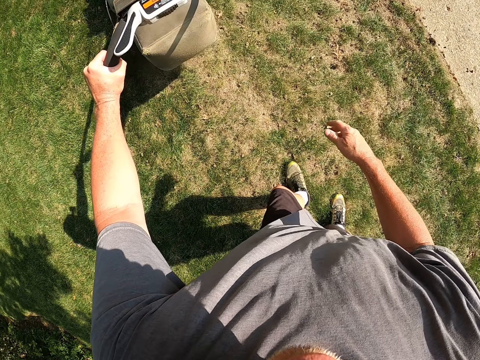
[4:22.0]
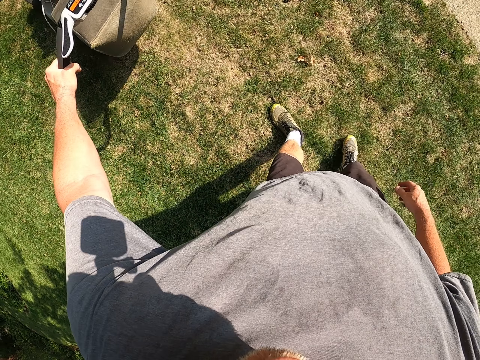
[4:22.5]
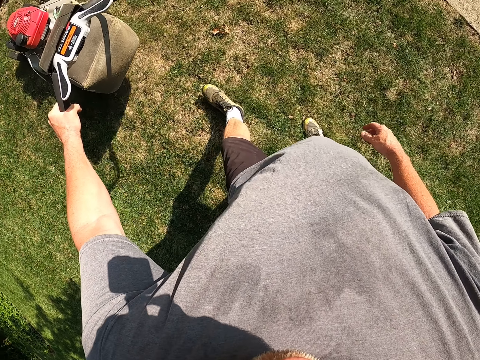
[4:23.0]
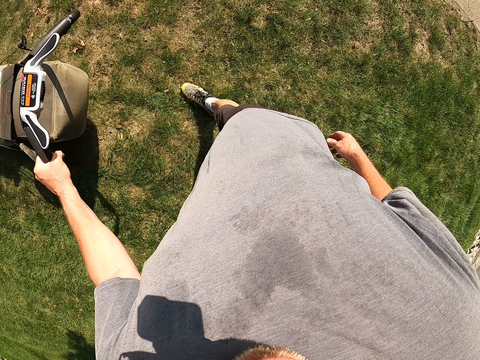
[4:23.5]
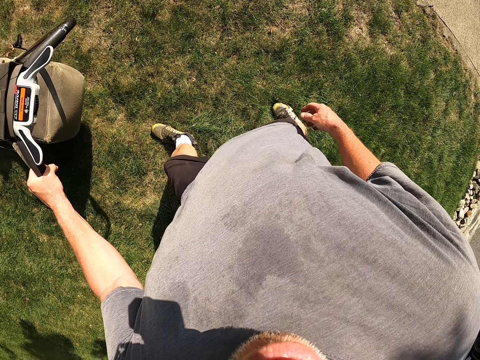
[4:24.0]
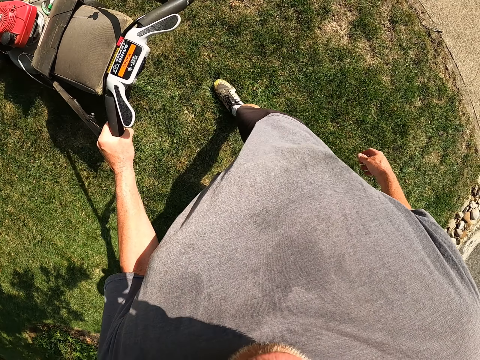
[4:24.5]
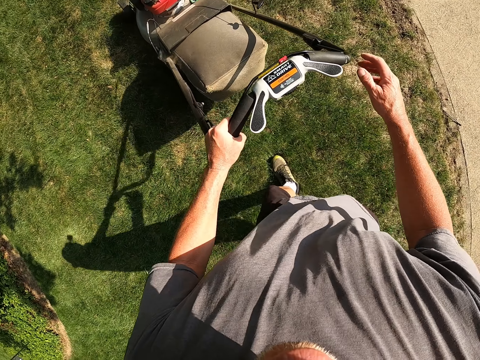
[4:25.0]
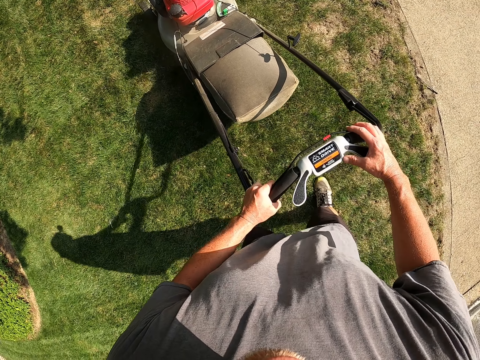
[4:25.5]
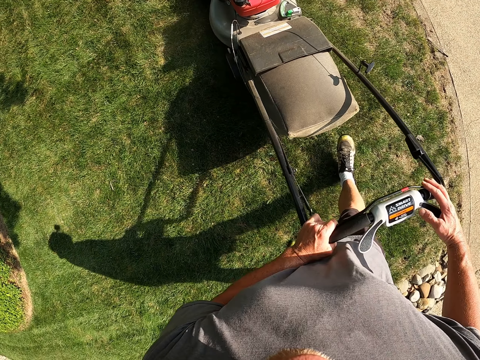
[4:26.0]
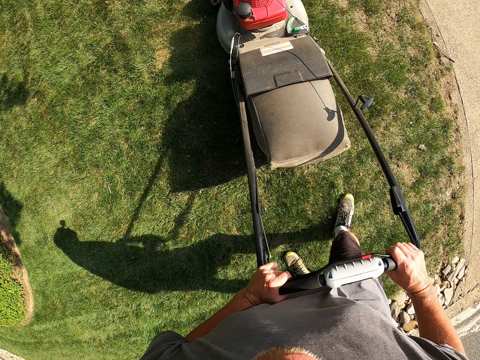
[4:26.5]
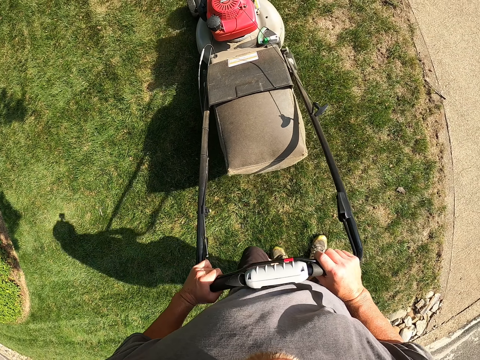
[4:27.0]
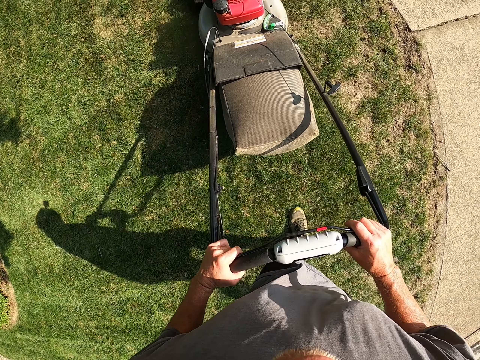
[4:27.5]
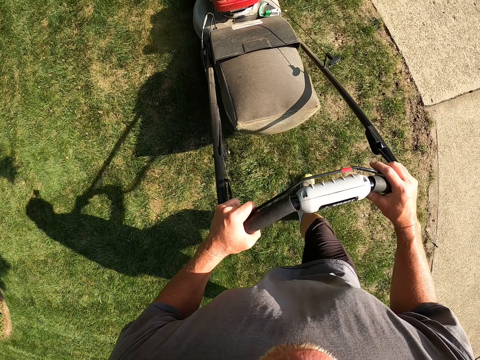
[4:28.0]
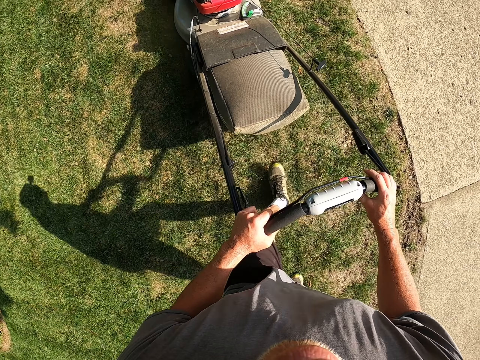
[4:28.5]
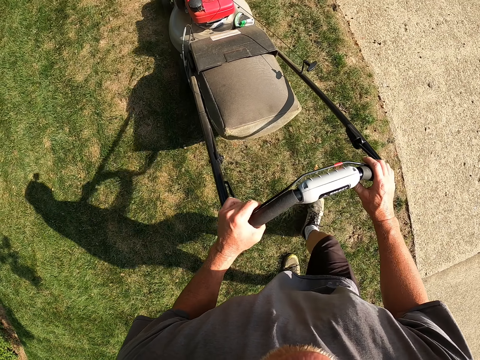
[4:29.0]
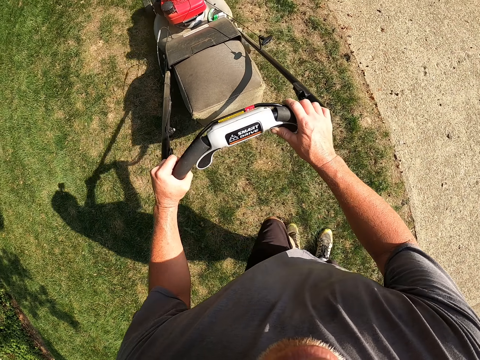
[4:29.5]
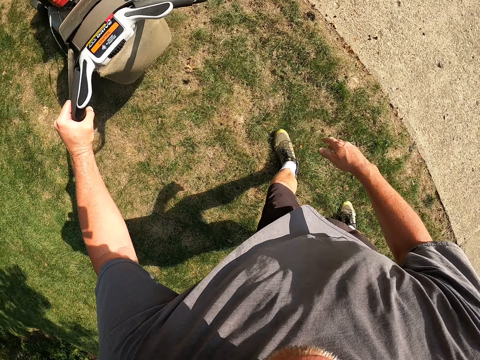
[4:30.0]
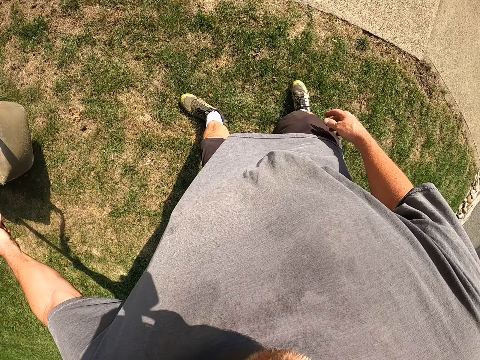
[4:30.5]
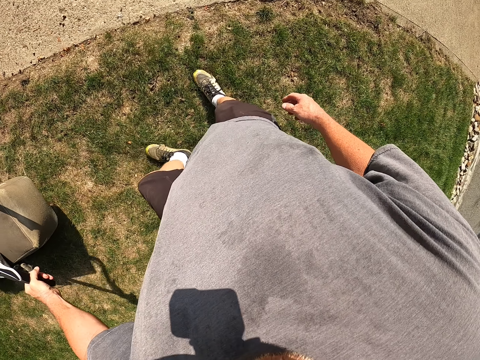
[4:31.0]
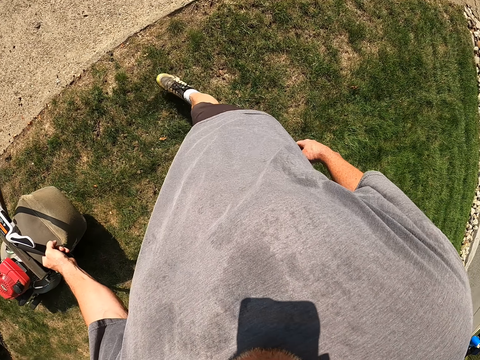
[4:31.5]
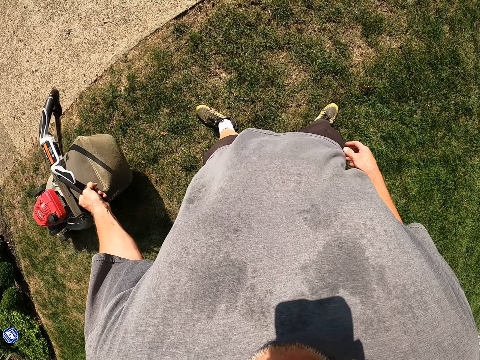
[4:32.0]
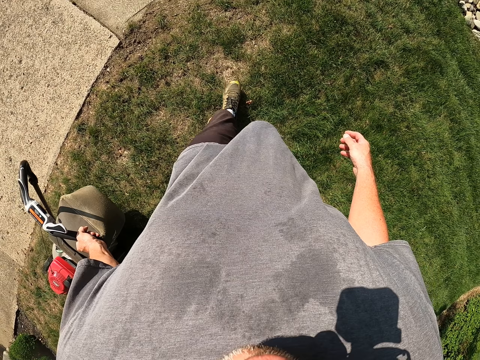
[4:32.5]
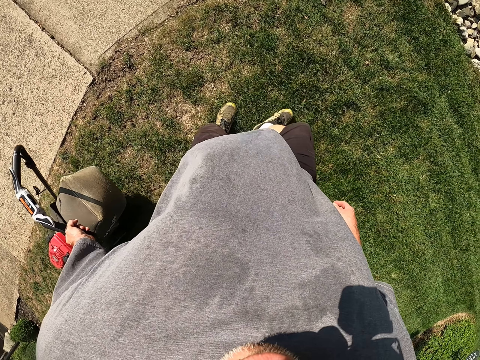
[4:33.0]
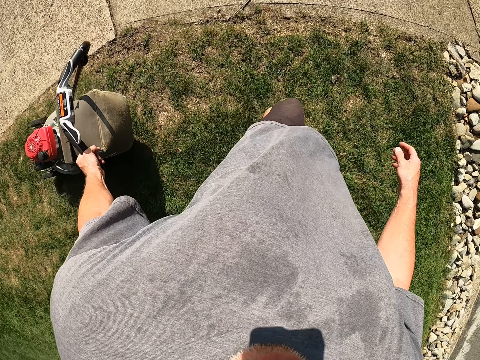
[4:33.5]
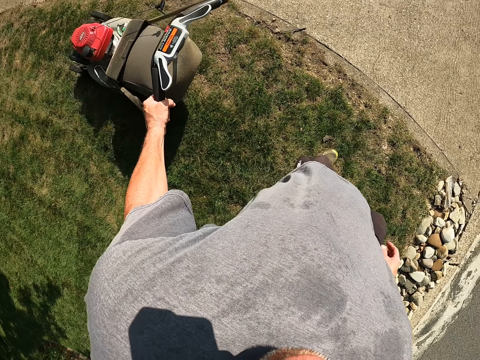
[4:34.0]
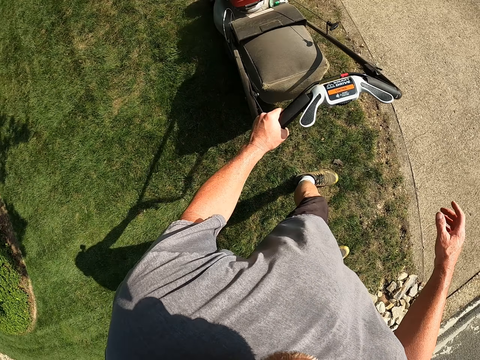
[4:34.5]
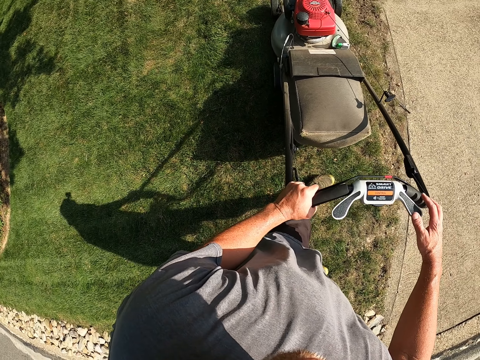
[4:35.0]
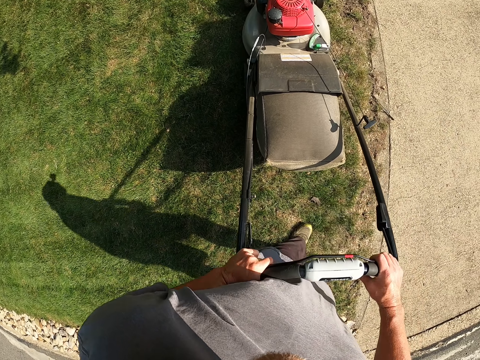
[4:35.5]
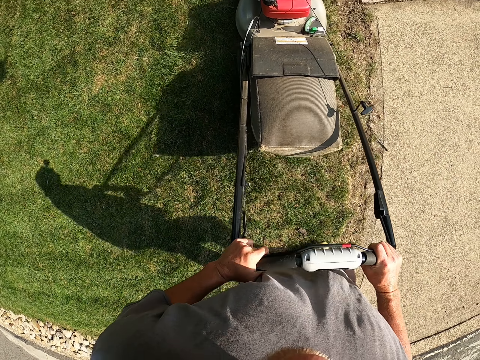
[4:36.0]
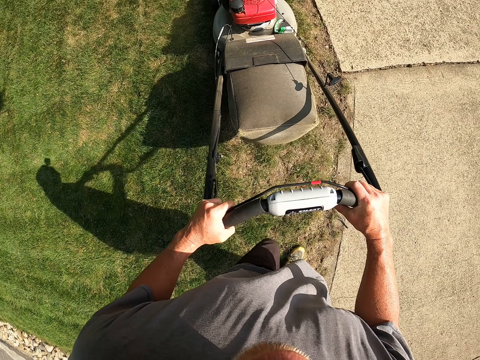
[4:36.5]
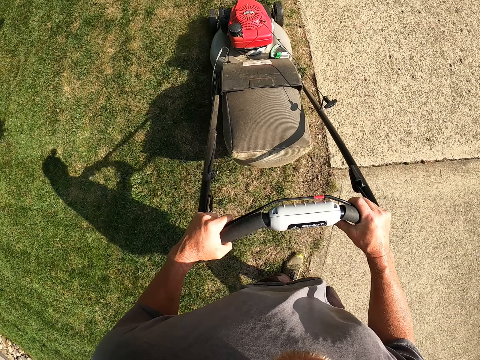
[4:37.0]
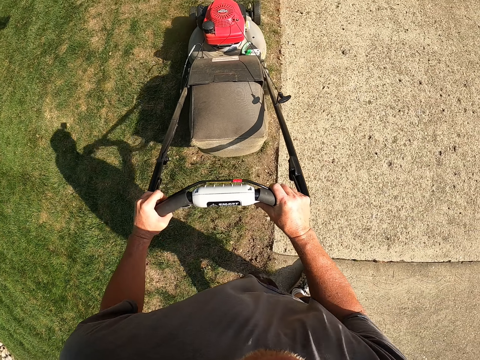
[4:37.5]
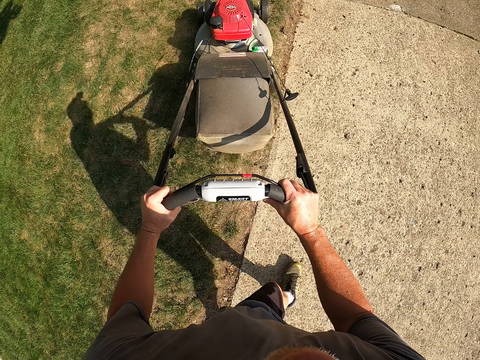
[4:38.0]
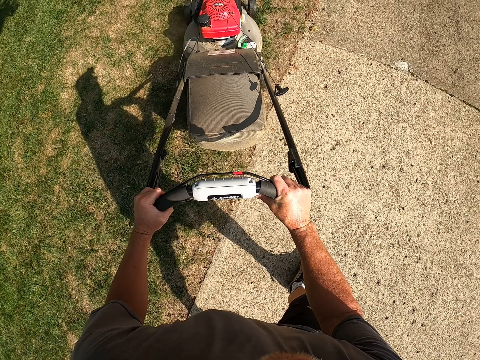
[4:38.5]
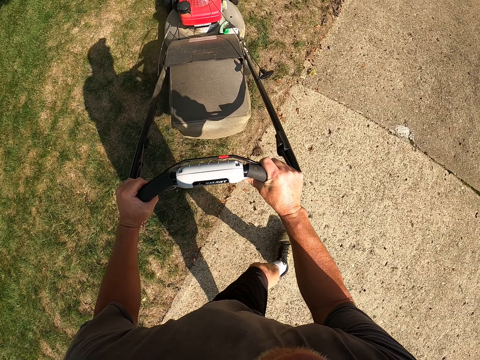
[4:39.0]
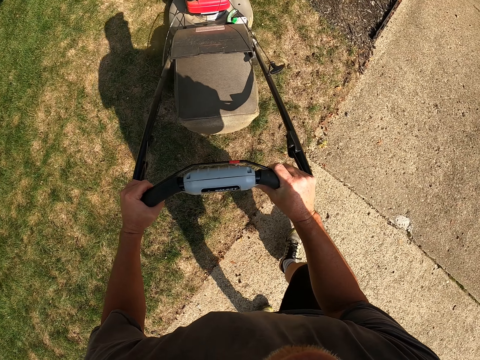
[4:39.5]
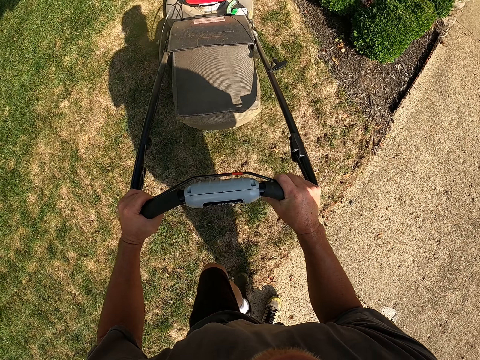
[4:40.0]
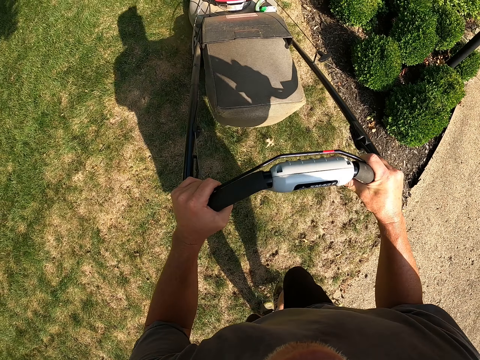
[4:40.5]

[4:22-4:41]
The camera wearer withdraws his right hand. He pulls a lawn mower. He holds the lawn mower with both hands. He pulls the lawn mower. He cuts grass with the lawn mower. He withdraws his right hand. He pulls the lawn mower. He holds the lawn mower with both hands. He cuts the grass with the lawn mower.

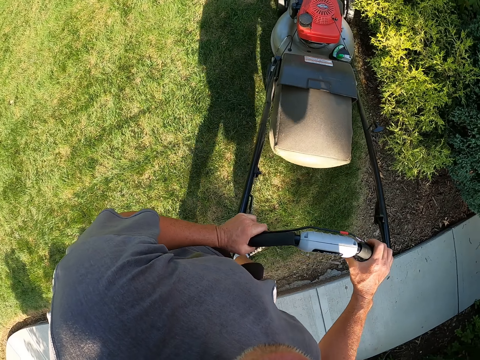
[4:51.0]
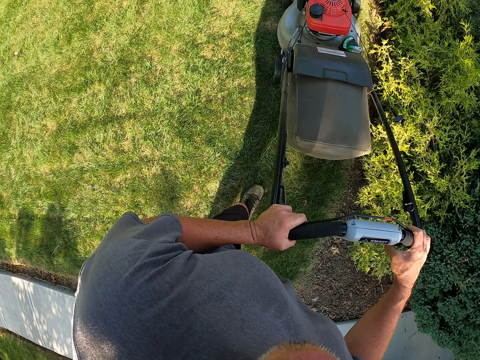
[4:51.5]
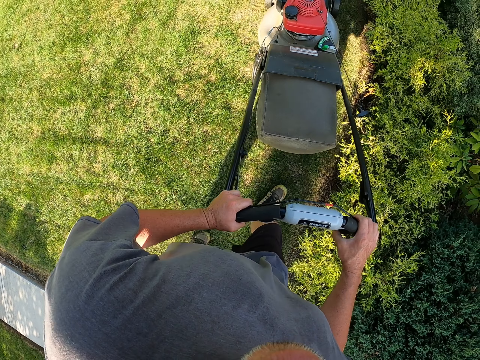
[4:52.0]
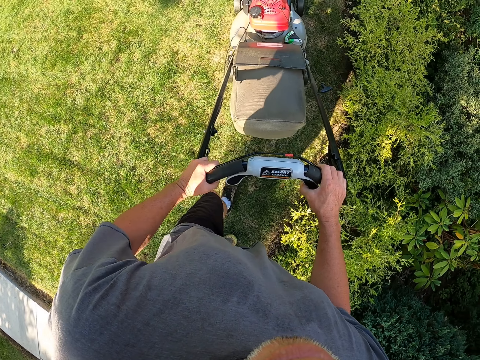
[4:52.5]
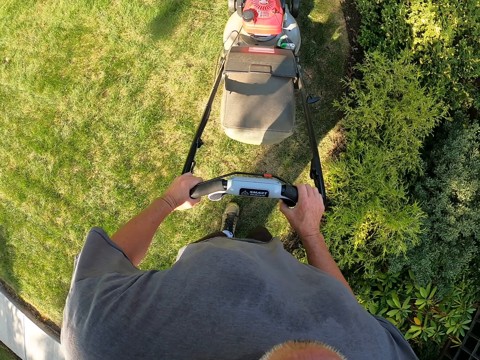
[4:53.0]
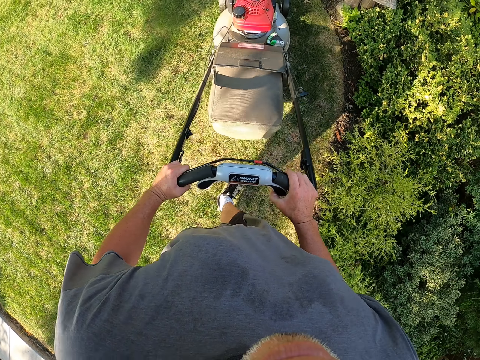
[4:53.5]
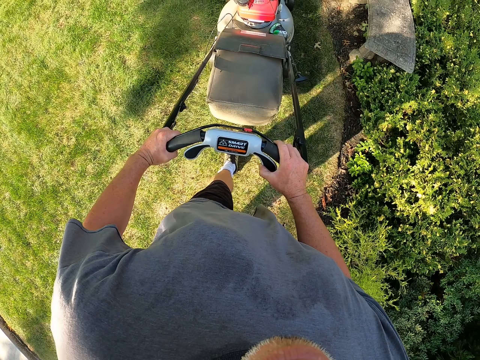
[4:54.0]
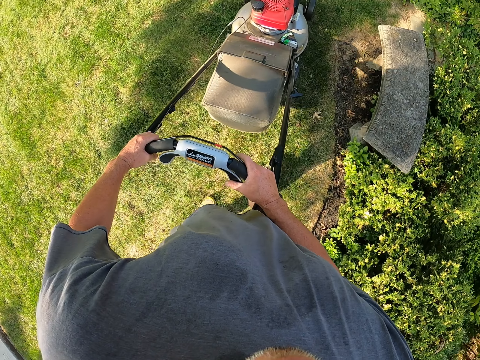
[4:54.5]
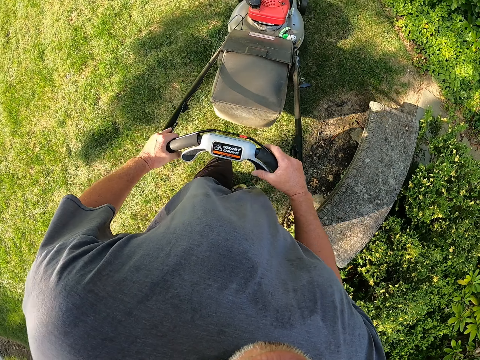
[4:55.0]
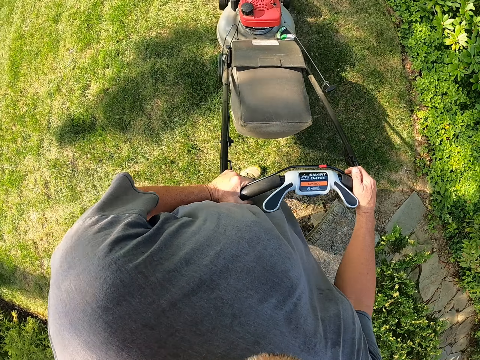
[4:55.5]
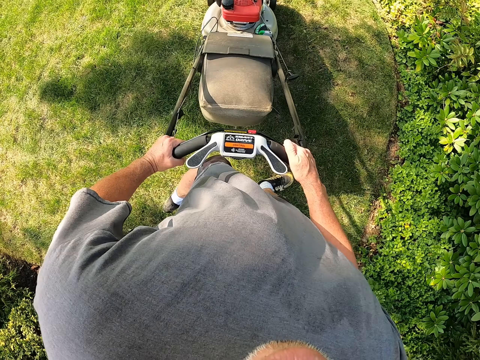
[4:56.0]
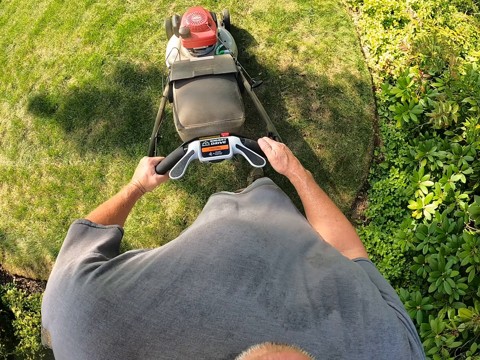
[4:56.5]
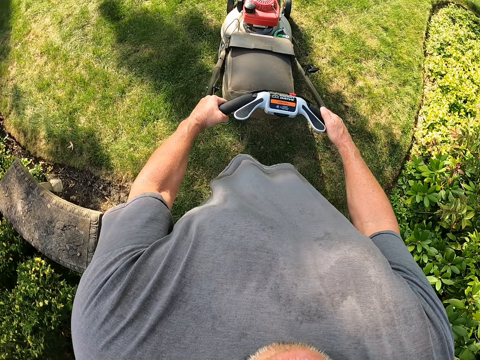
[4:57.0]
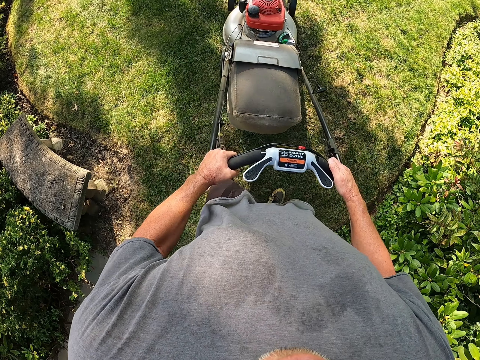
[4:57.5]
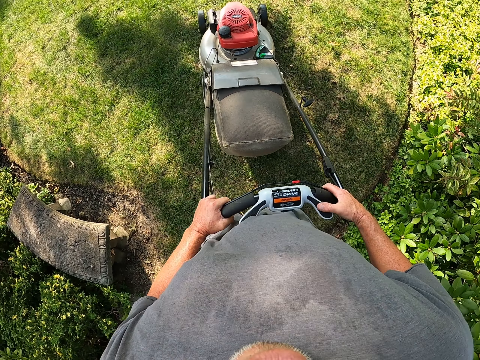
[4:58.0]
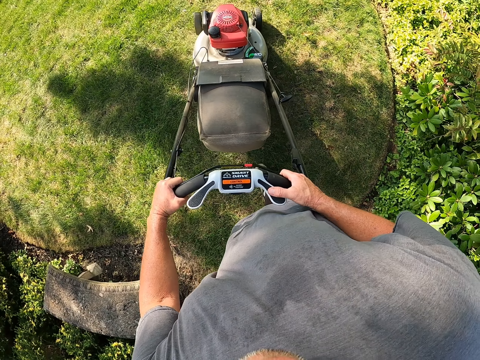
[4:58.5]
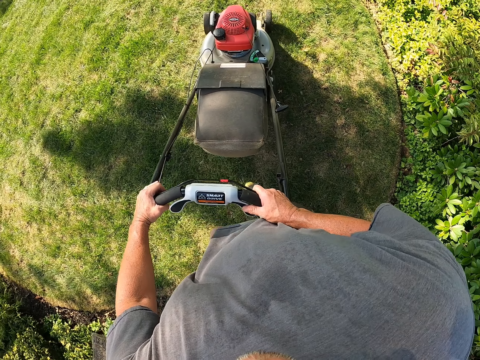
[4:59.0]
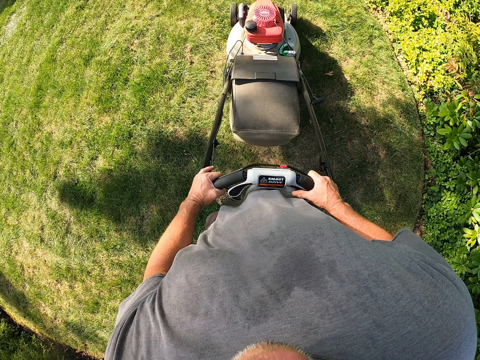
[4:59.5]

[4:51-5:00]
The camera wearer turns left. They cut grass with a lawn mower. They turn left. They pull the lawn mower.
